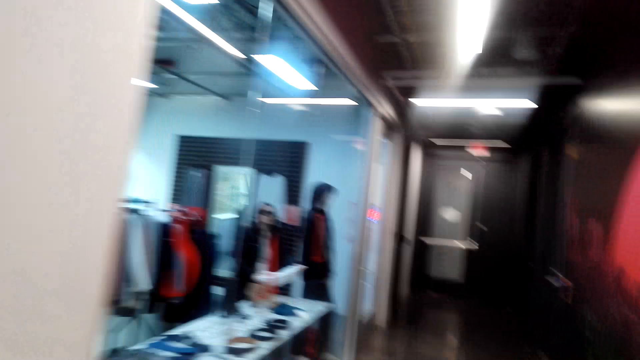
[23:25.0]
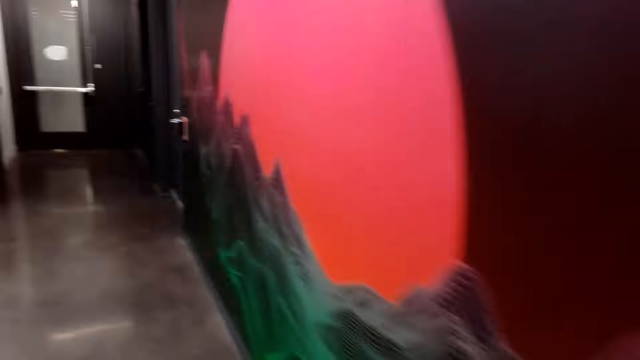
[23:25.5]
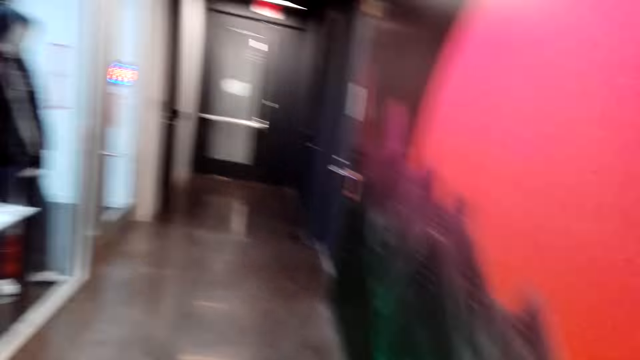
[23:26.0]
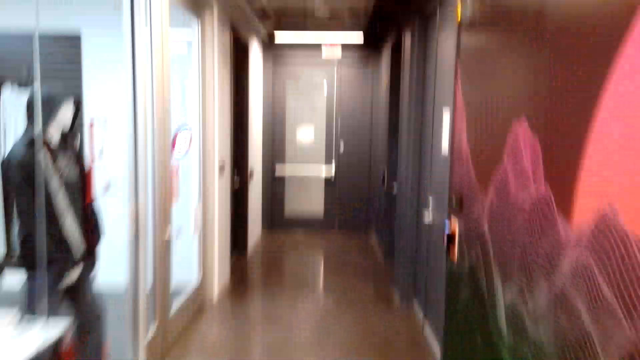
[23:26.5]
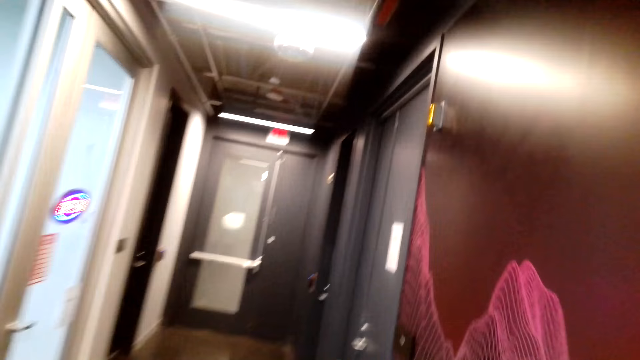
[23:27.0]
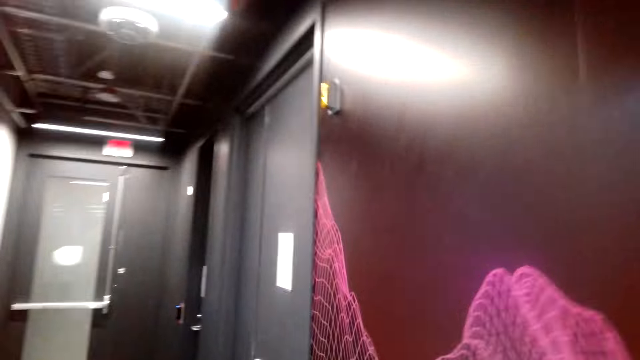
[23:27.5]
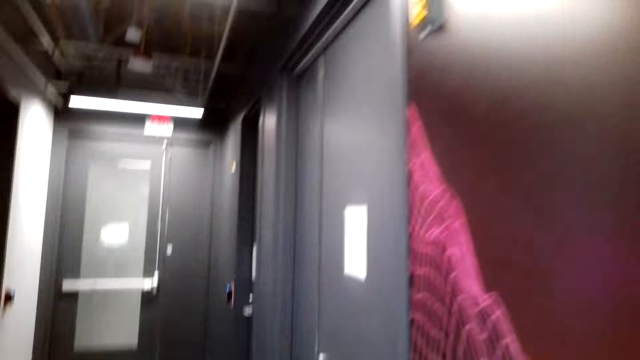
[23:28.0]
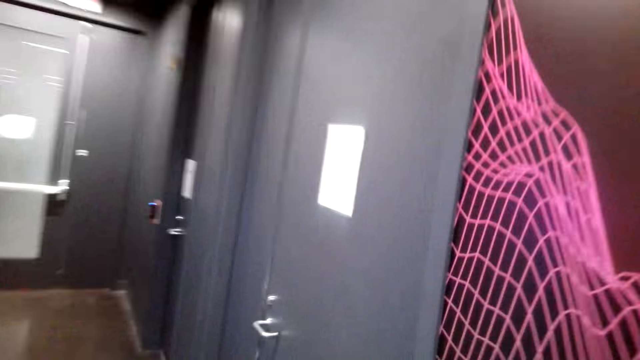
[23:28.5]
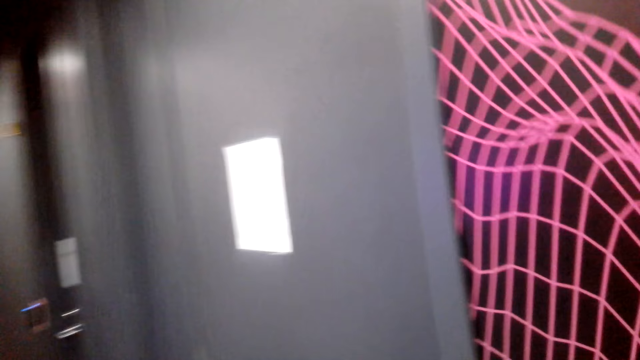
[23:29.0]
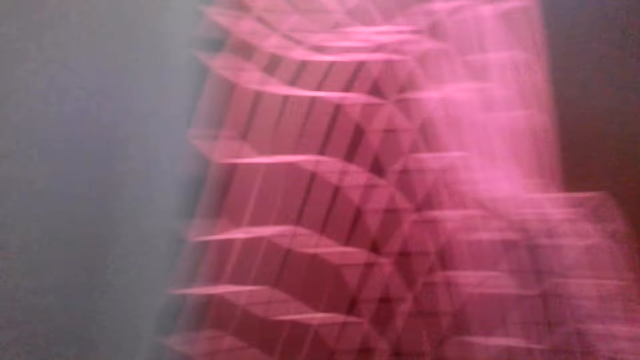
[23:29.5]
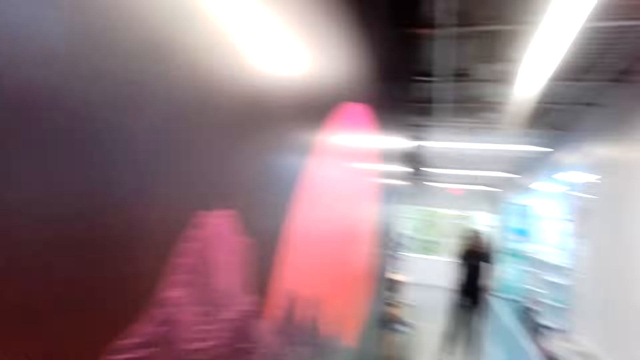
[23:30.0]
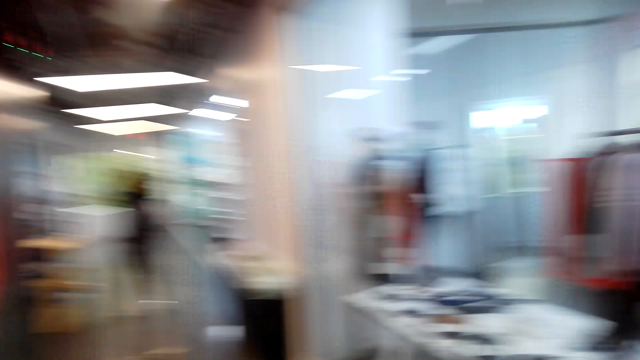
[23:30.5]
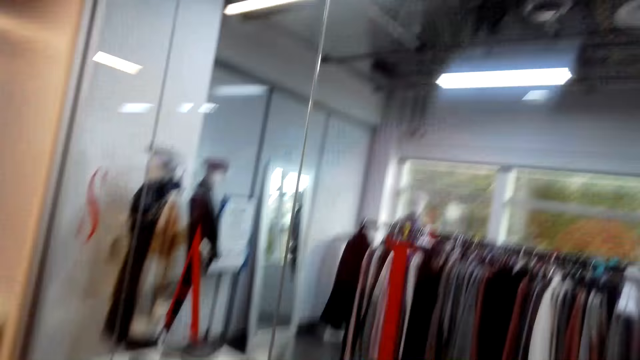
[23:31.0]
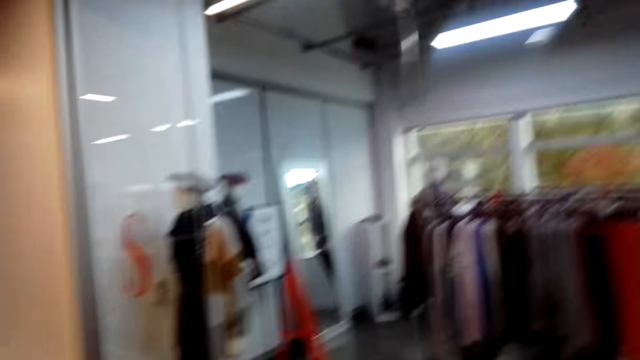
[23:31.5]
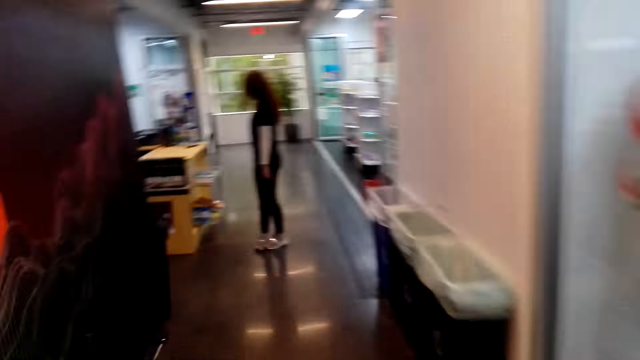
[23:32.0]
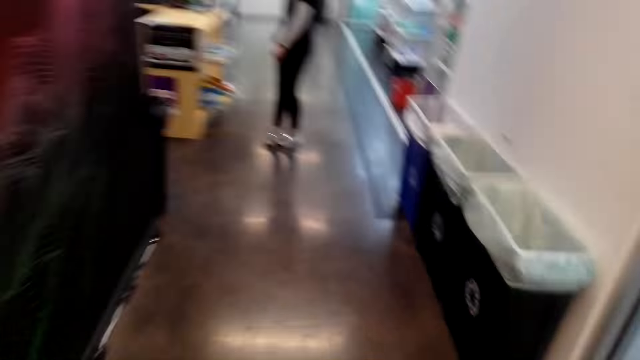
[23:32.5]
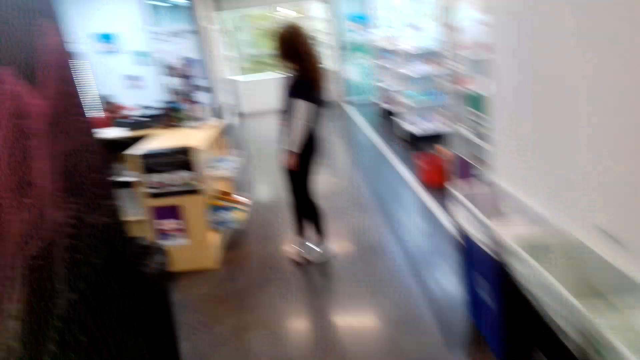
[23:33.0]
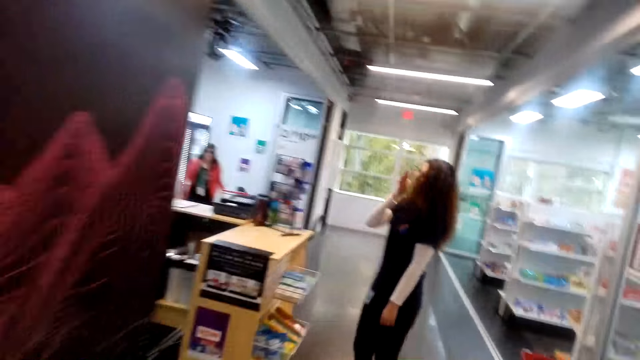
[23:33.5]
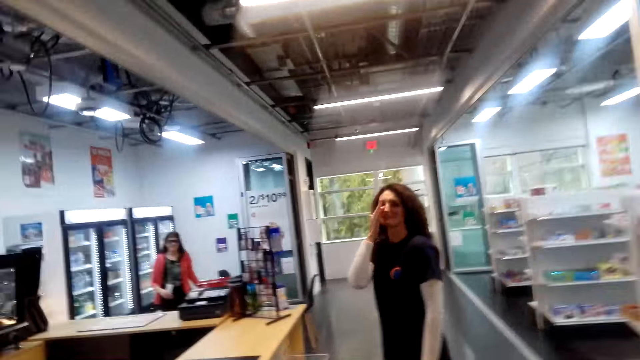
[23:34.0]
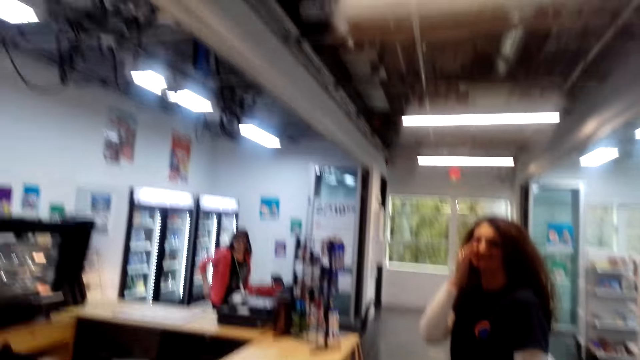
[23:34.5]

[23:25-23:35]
The camera wearer walks along the corridor.

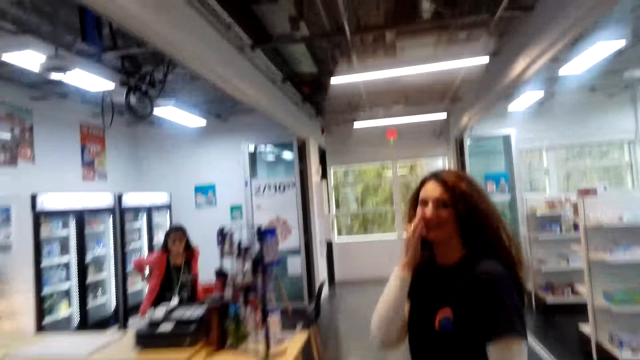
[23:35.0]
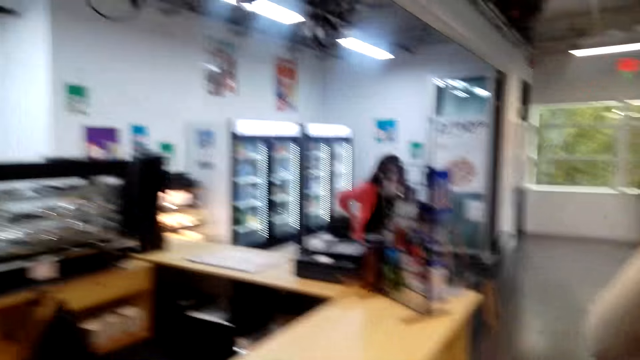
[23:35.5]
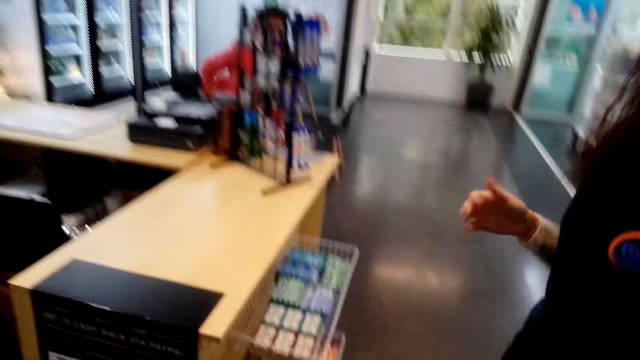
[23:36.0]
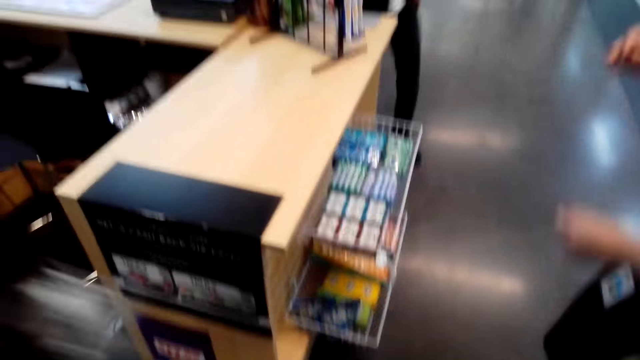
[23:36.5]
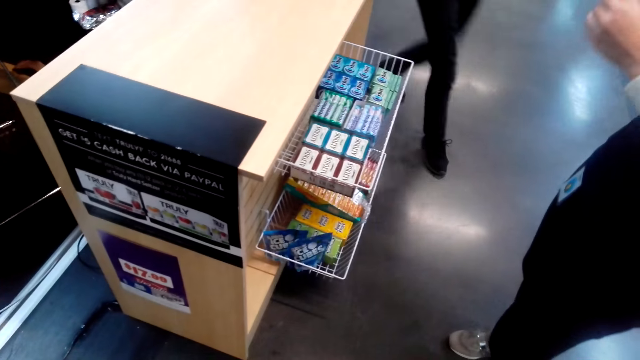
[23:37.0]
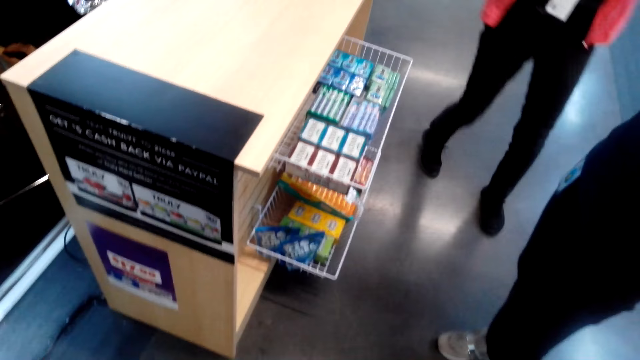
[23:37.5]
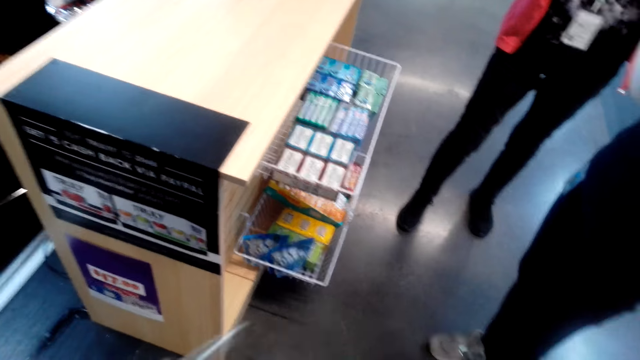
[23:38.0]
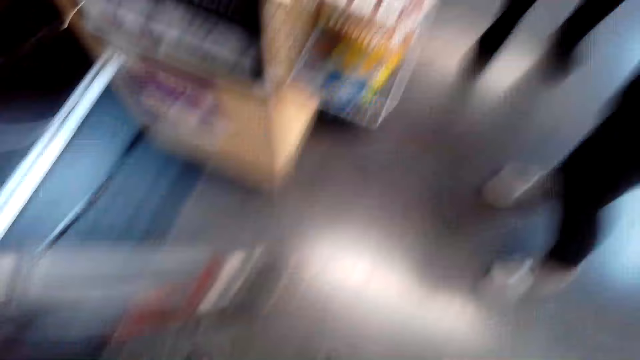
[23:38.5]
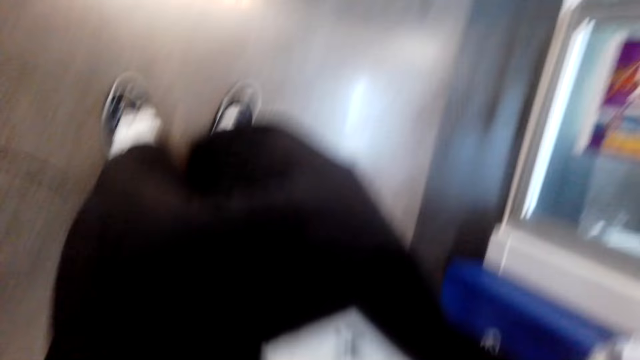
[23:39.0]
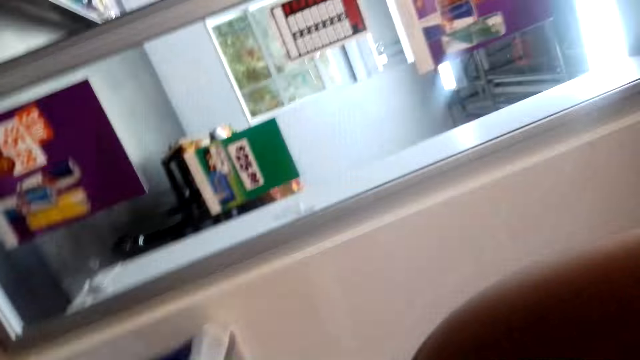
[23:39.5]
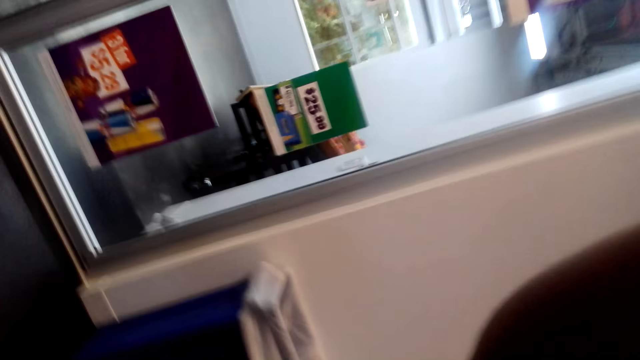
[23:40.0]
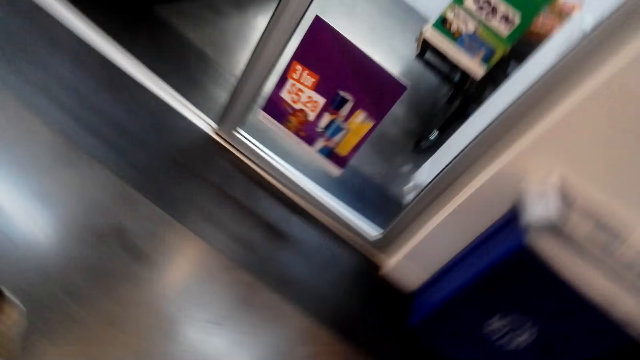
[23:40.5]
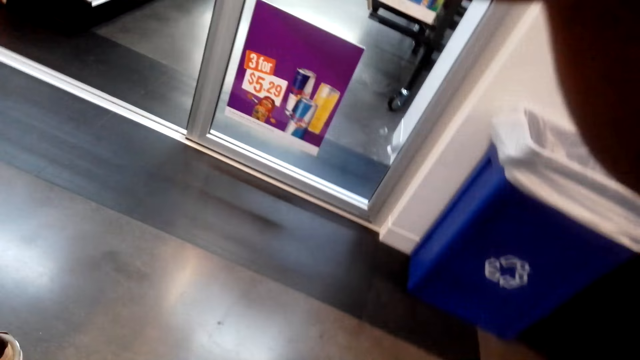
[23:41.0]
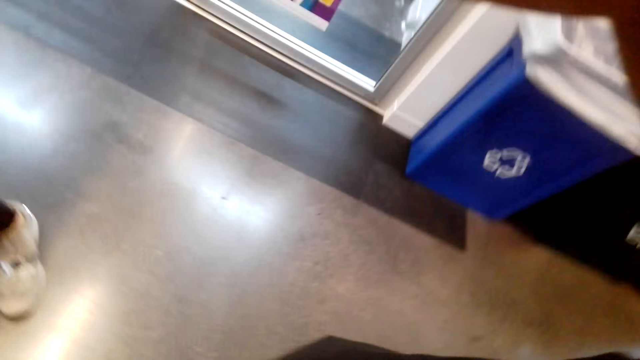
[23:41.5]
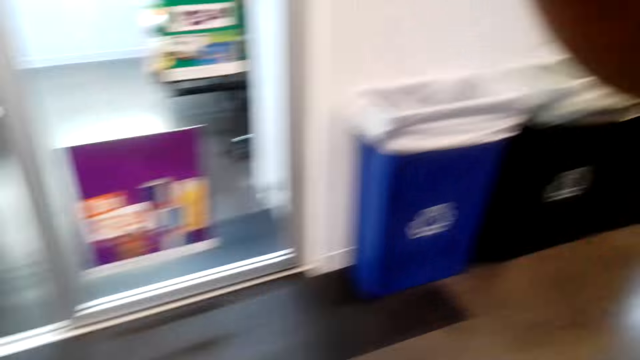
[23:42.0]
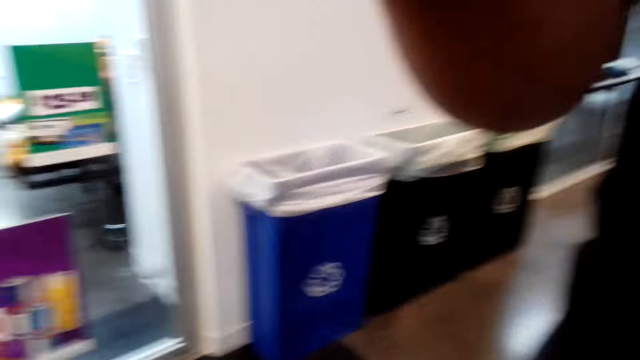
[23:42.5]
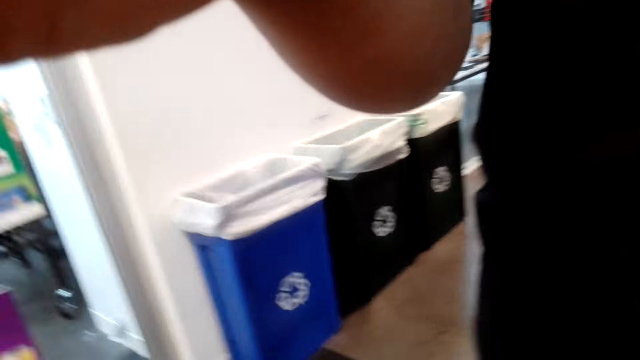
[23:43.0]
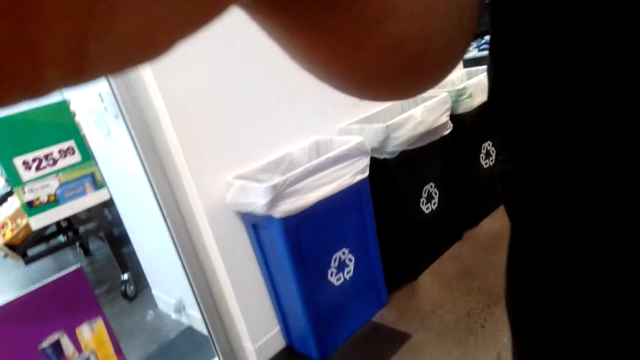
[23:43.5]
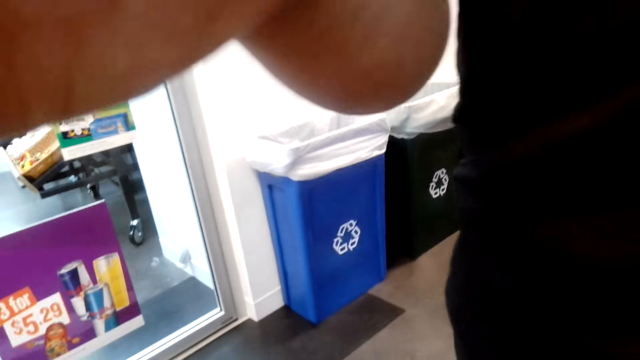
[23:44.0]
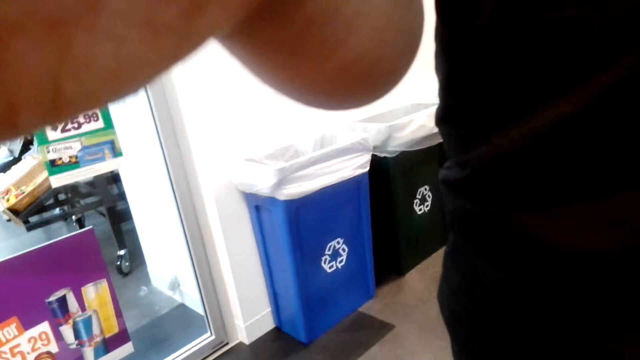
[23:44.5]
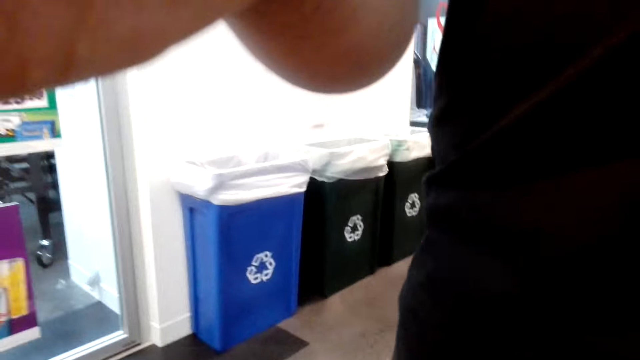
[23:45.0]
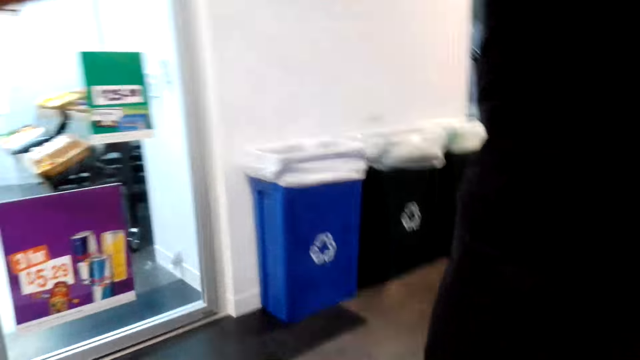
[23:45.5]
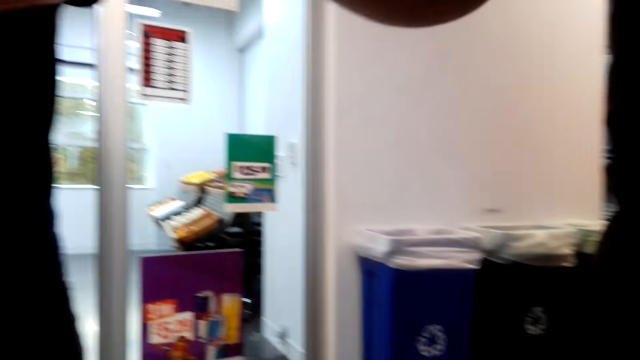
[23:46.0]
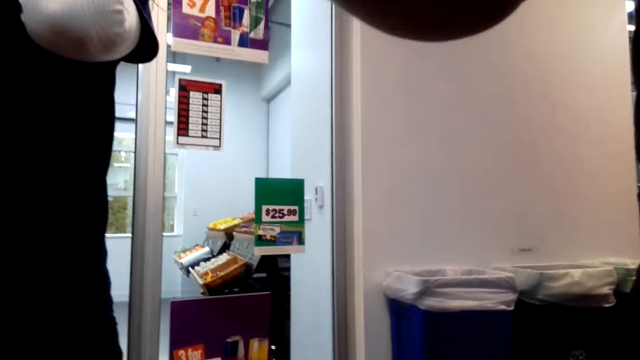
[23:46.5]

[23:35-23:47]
A person moves around. The camera wearer does something. They touch the camera.
